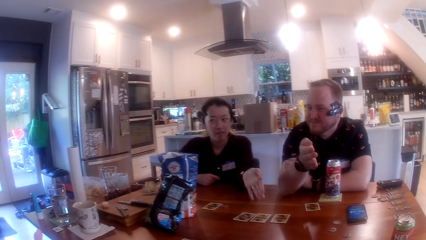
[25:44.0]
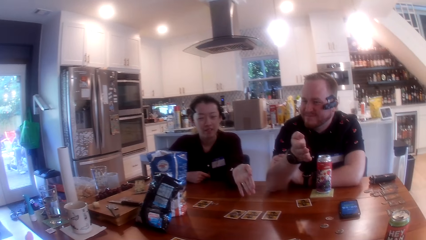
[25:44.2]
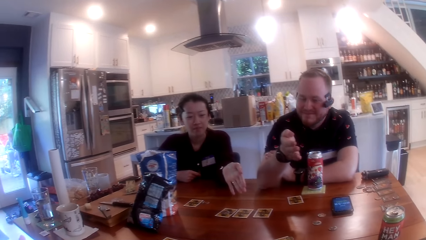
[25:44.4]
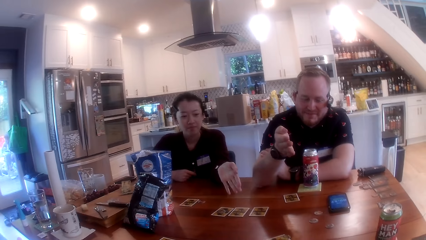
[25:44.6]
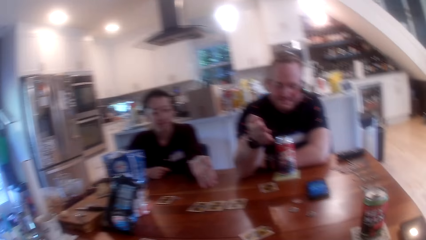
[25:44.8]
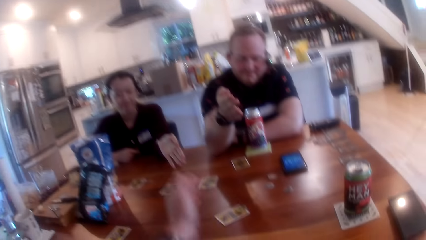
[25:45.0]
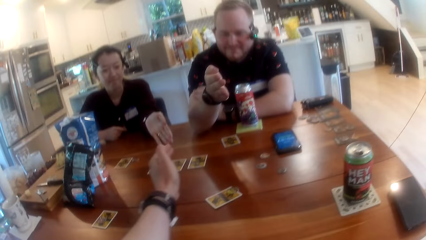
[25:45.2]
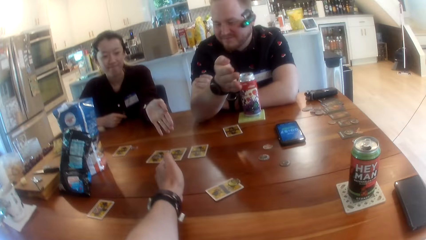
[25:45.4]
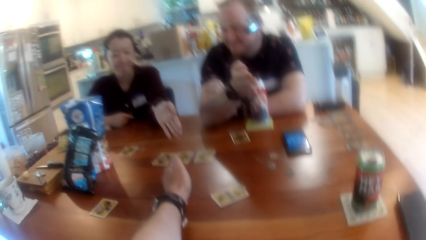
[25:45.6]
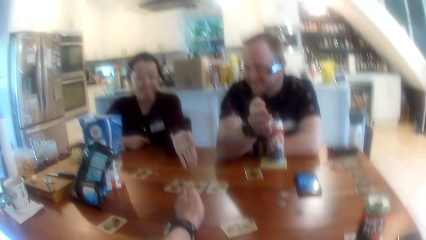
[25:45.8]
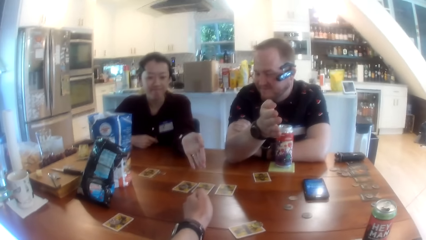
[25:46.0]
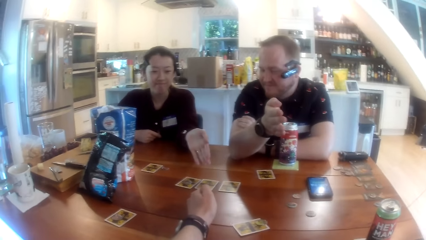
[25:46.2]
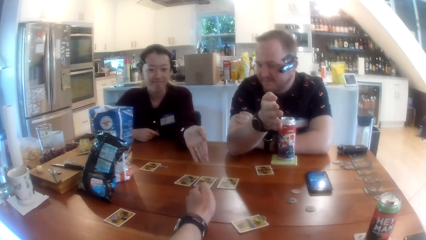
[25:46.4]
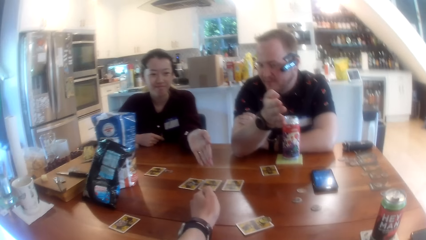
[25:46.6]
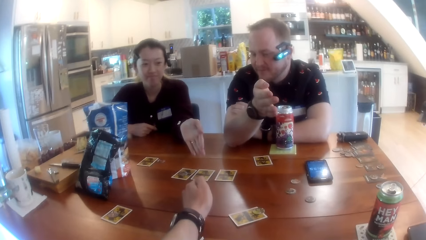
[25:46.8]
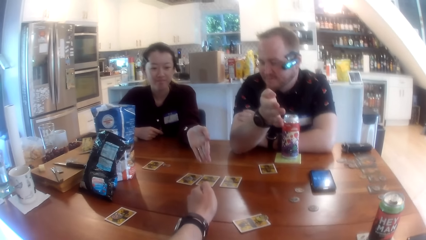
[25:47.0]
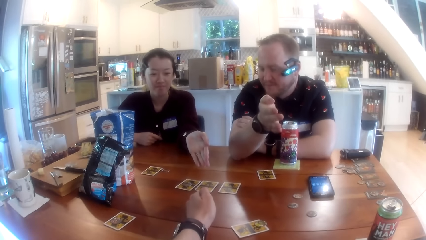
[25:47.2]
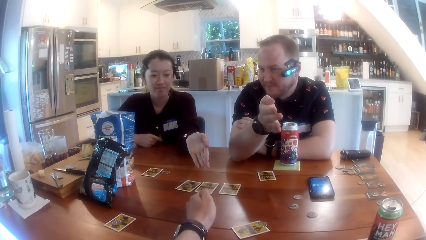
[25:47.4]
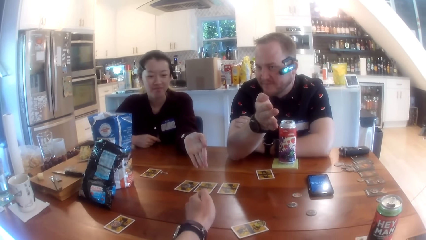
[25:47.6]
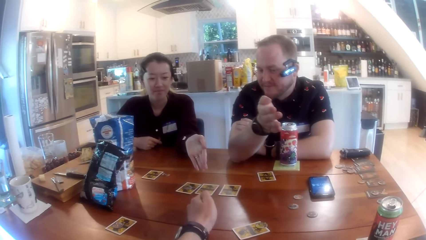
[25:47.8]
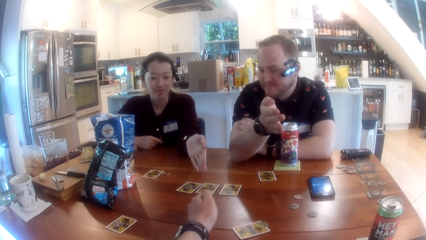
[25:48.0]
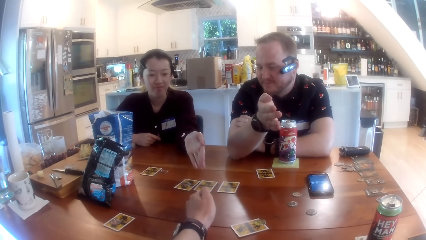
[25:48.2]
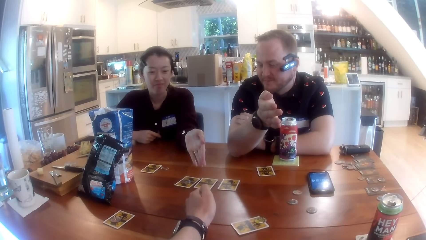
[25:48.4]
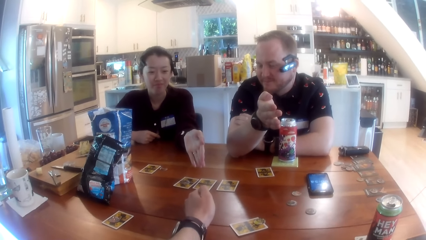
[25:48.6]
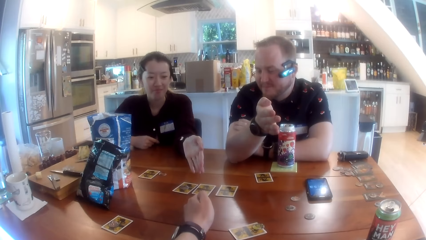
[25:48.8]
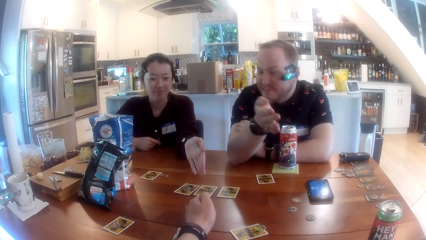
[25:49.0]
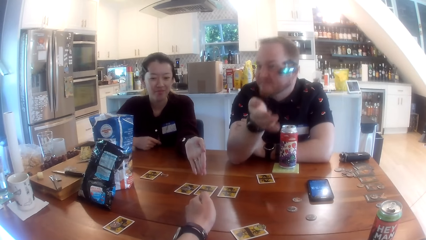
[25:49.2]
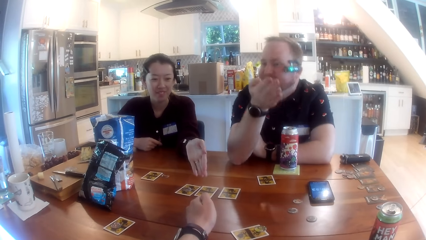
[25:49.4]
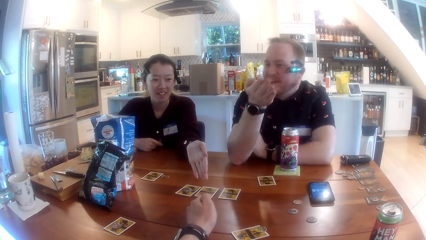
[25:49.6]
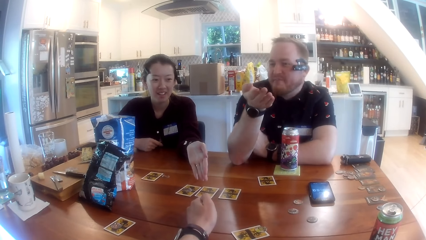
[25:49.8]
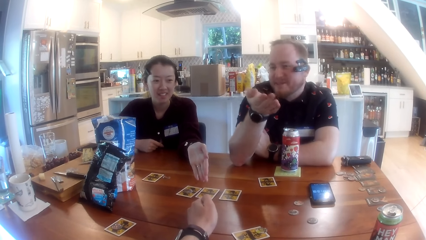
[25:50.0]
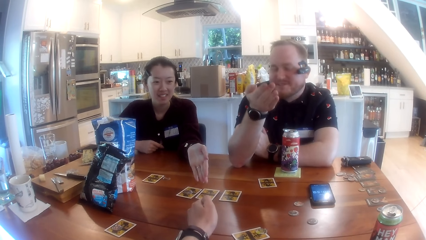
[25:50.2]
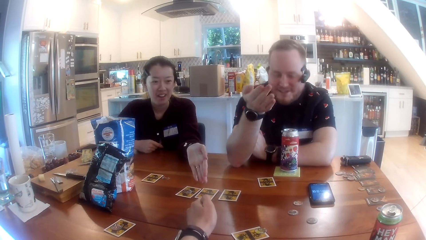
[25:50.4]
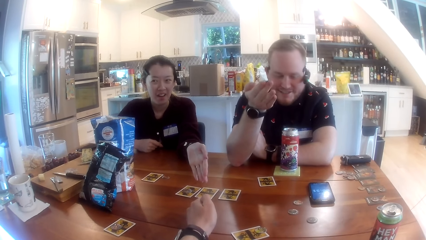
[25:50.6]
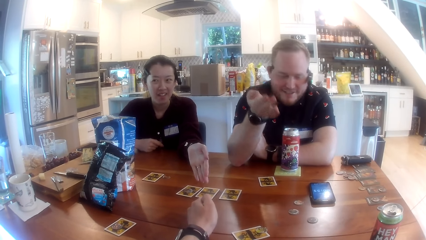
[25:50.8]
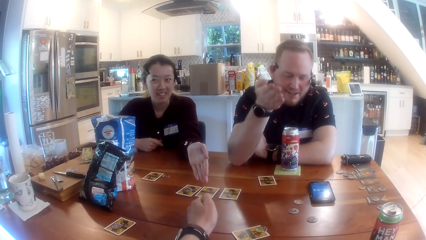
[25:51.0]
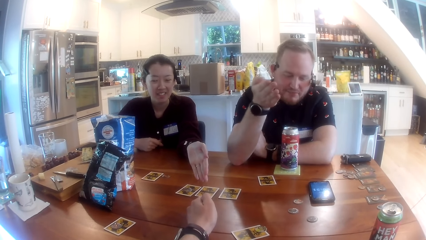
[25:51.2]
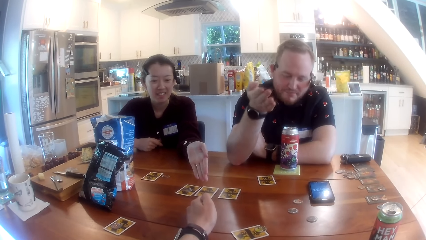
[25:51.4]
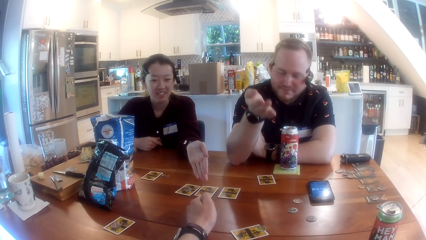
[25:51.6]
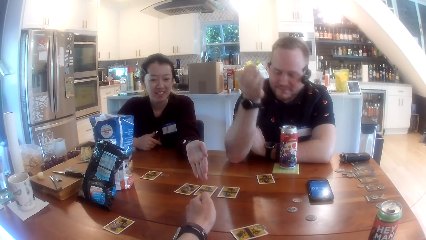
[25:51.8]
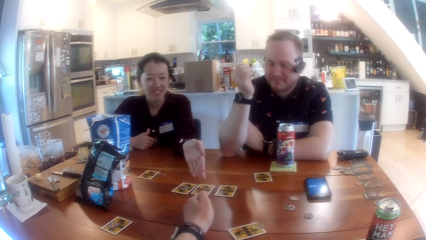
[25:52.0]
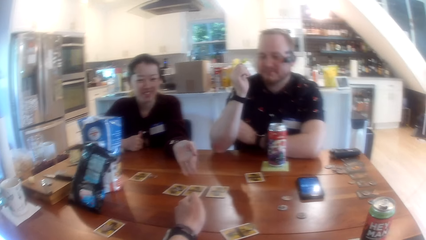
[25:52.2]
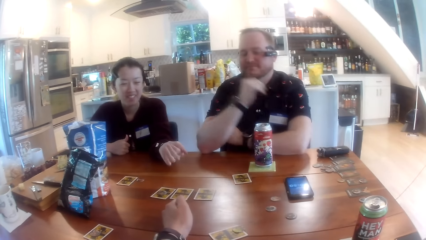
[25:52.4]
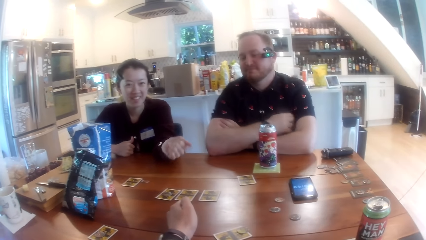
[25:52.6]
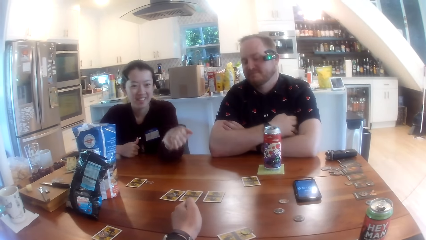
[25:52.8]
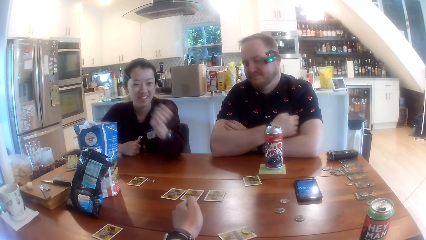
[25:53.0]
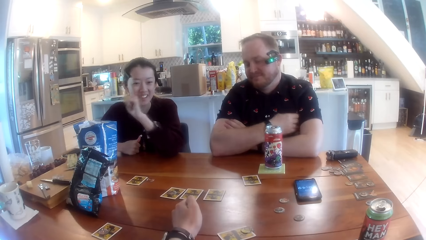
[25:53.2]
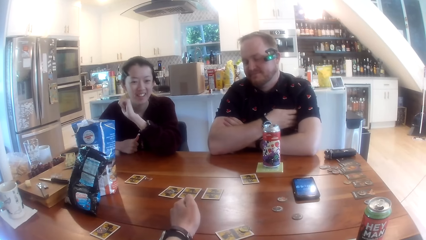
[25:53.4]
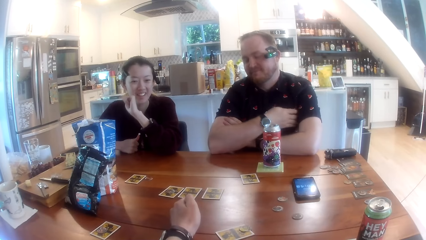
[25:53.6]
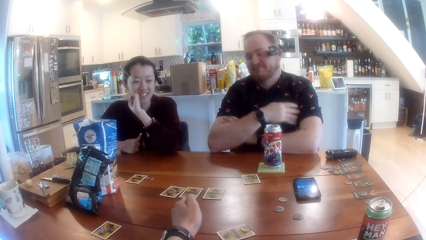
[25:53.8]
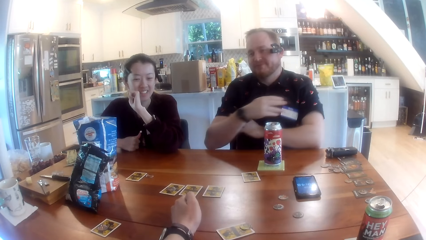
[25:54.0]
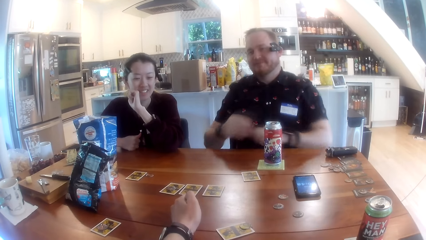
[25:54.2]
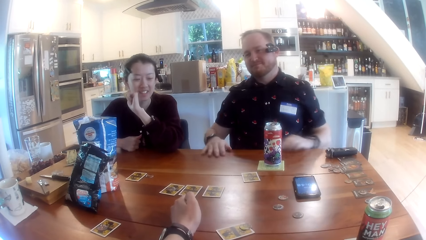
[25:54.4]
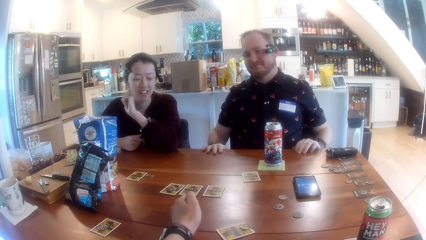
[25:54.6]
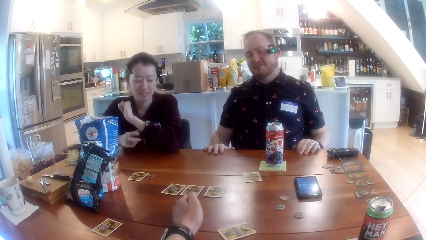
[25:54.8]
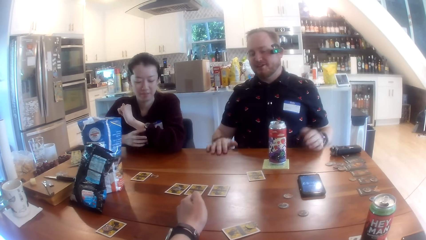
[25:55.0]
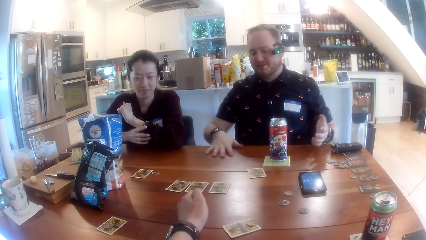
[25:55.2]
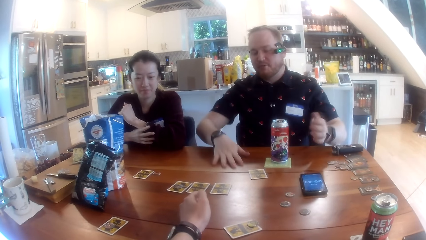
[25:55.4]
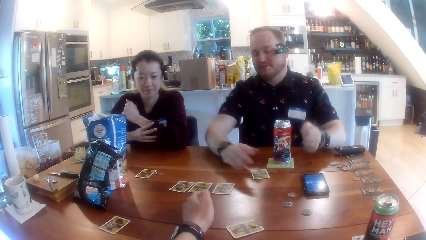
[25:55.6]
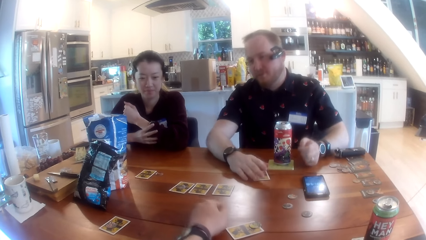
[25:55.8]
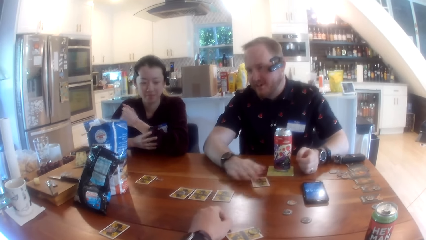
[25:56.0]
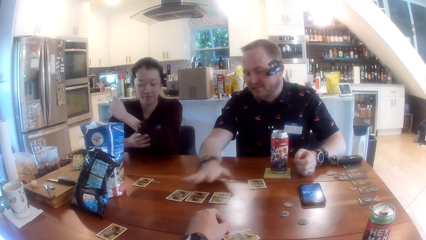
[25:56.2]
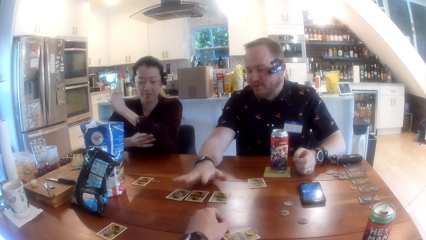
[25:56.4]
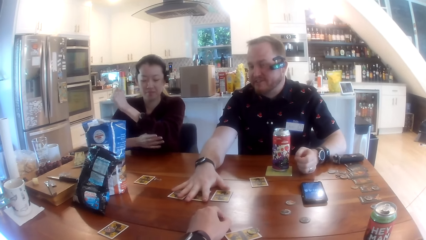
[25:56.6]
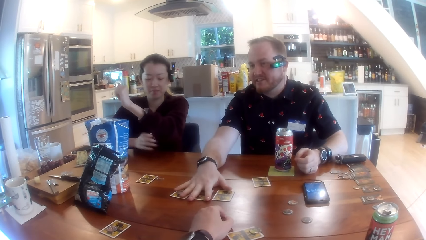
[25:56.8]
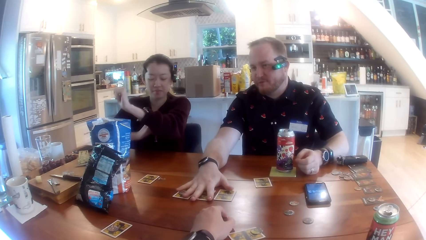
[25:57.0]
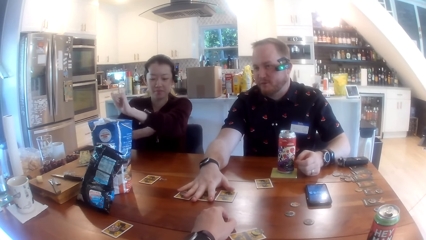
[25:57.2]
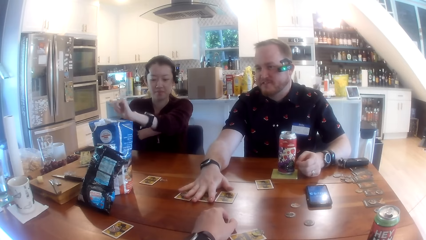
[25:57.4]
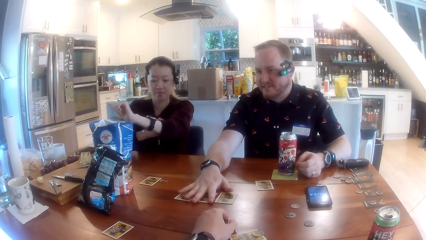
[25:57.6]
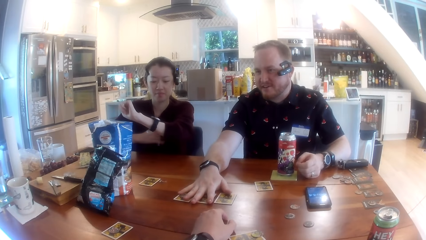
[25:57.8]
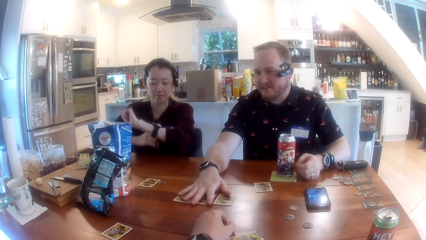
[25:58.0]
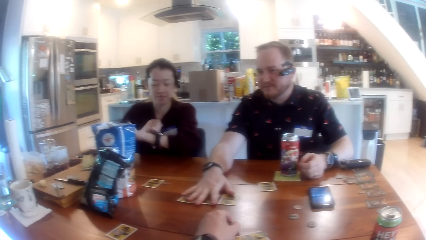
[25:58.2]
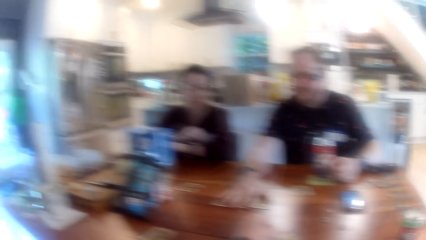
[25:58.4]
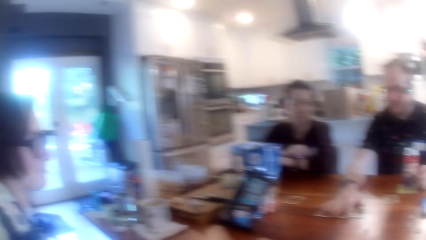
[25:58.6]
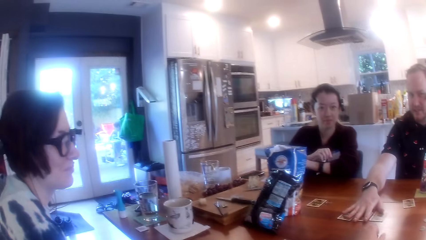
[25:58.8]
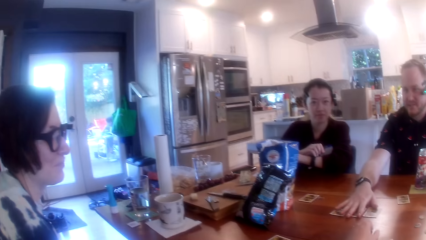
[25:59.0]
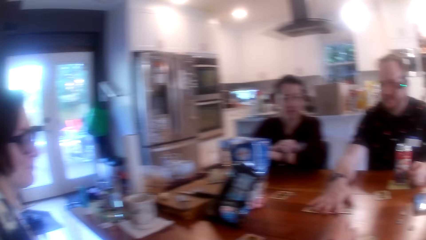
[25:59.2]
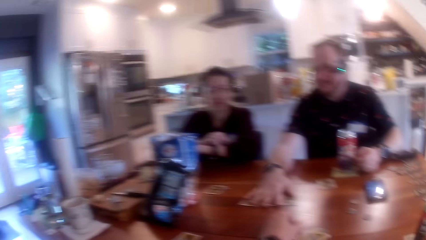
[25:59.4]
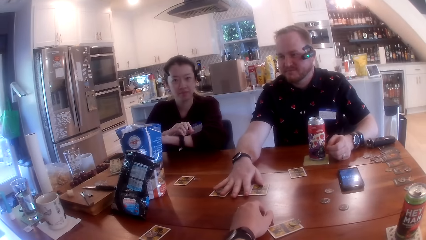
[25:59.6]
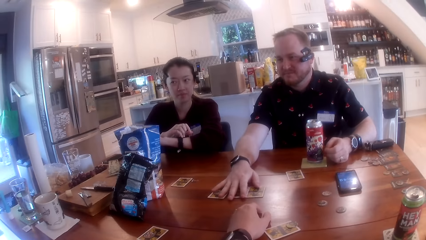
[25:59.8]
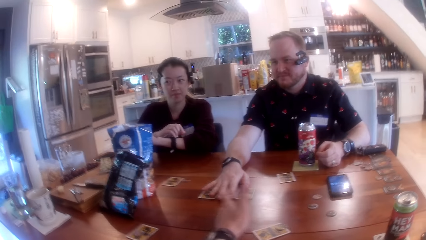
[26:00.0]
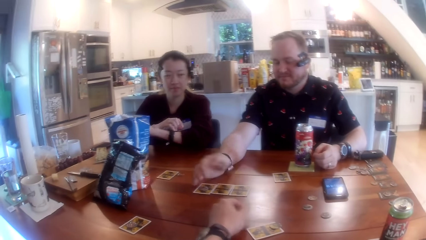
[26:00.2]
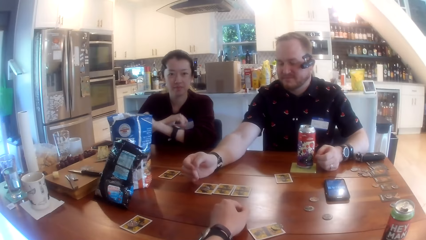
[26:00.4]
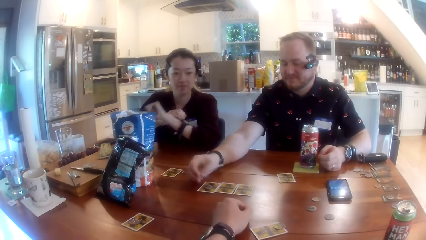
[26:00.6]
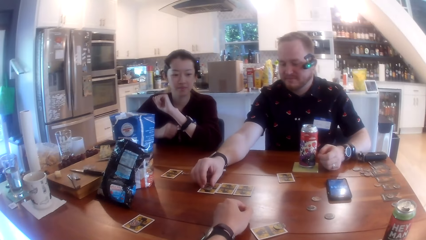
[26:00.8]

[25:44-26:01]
The camera wearer puts his left hand on the table. He stretches the hand. He looks around. He talks with a man. He talks. The man touches cards on the table with his right hand. A woman pulls up her left sleeve with her right hand.
